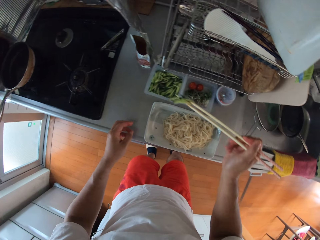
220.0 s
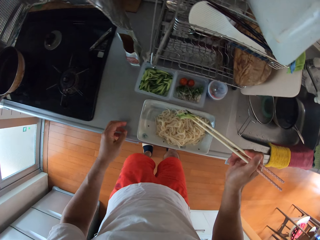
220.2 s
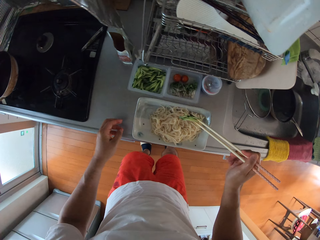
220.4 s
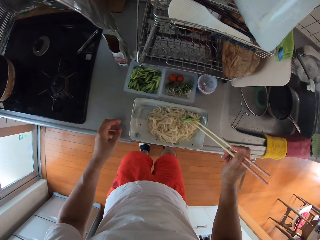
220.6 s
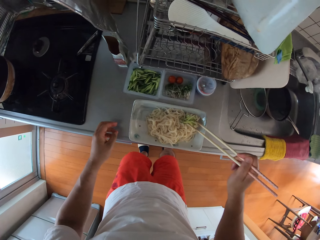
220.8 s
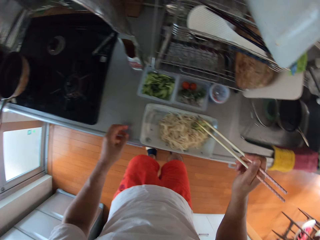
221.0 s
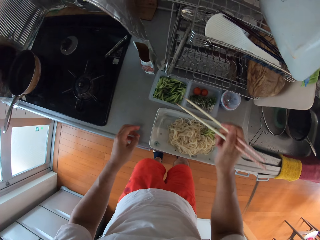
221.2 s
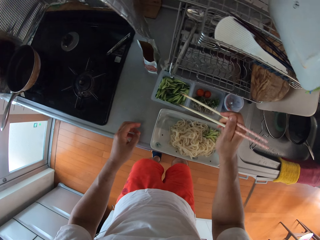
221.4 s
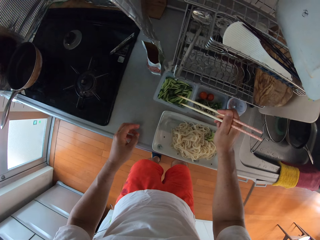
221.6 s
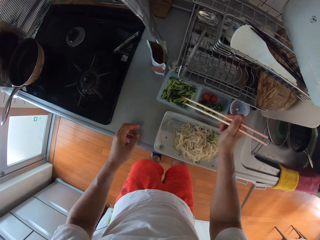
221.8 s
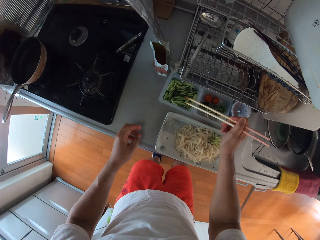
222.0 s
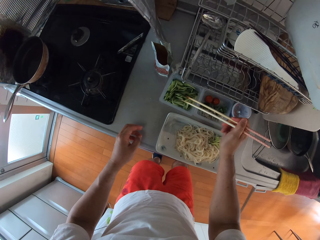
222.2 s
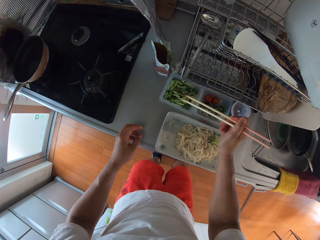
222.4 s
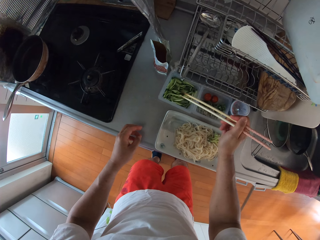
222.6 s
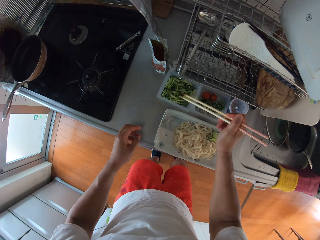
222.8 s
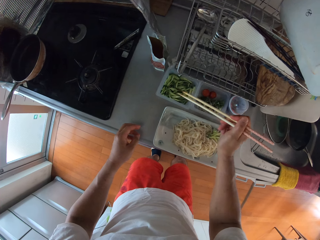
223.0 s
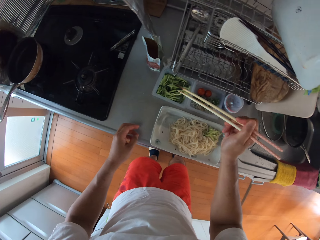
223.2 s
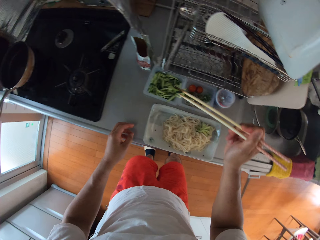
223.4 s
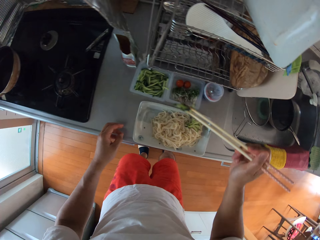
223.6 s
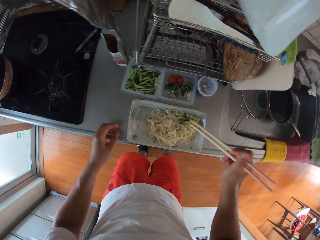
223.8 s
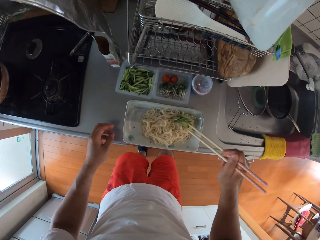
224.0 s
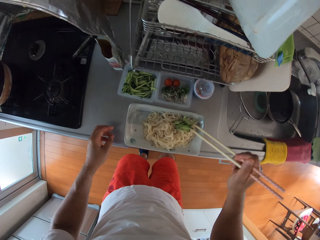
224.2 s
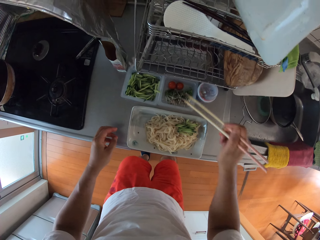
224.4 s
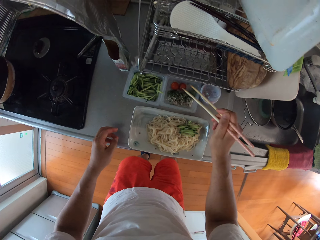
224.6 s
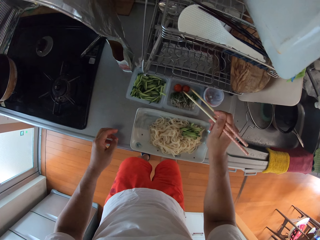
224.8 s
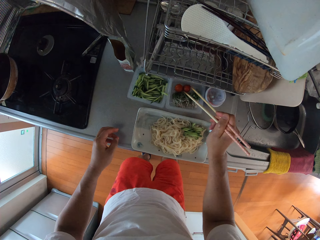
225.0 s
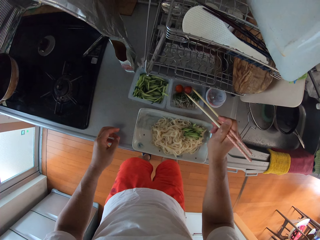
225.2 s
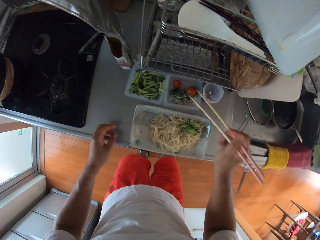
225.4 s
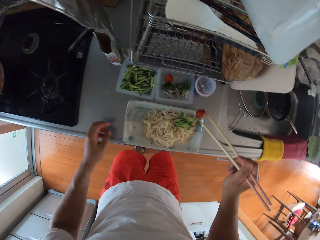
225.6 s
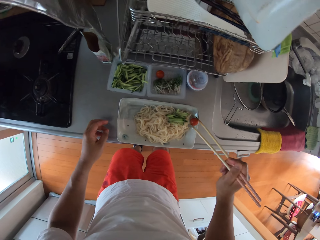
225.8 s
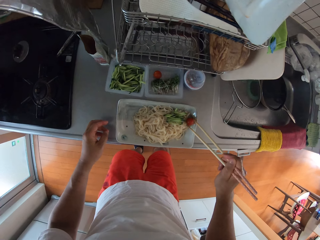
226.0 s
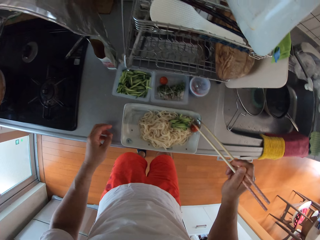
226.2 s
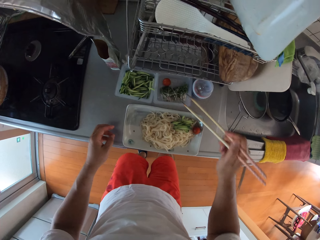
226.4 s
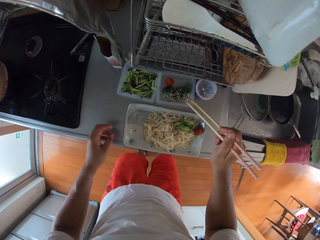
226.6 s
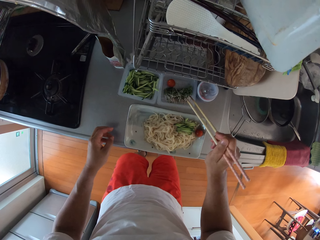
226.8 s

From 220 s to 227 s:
The camera wearer puts the vegetables on the spaghetti. They take vegetables from a plate with the chopsticks. They put the vegetables on the spaghetti. They take a radish or tomato from the plate with the chopsticks. They put the radish on the spaghetti.

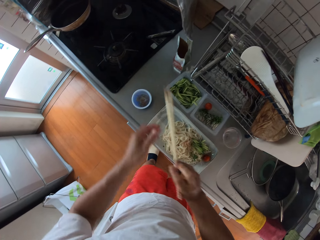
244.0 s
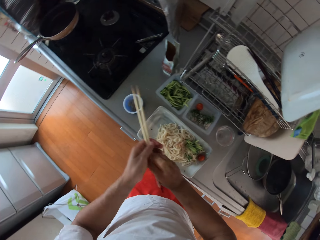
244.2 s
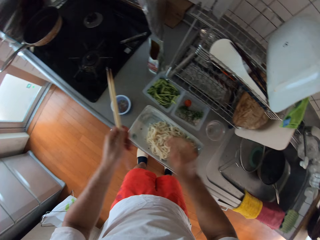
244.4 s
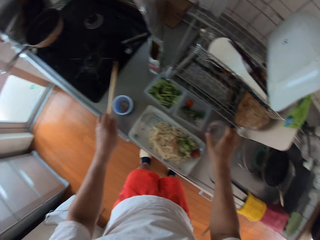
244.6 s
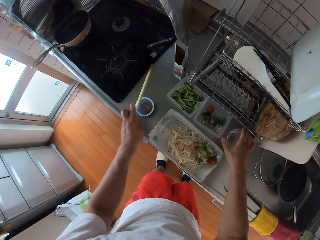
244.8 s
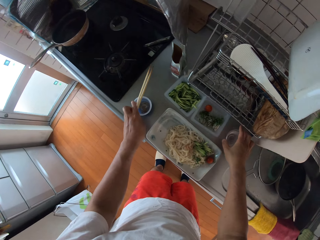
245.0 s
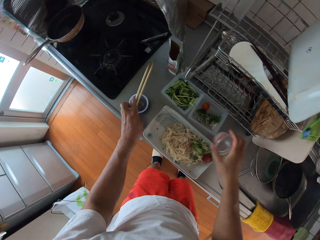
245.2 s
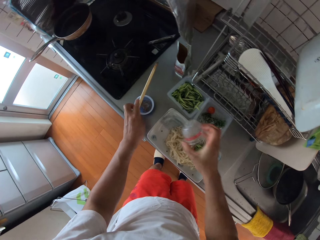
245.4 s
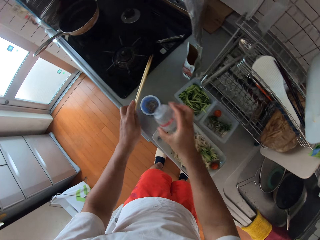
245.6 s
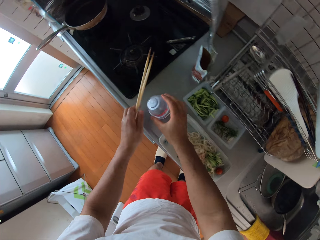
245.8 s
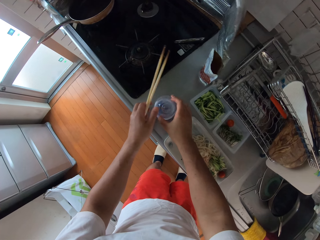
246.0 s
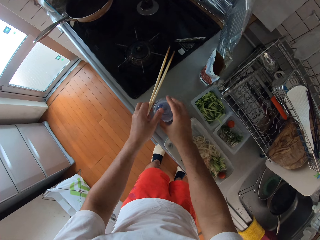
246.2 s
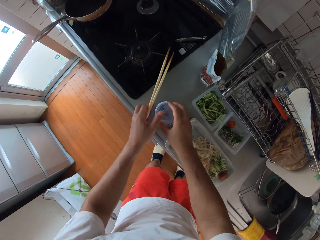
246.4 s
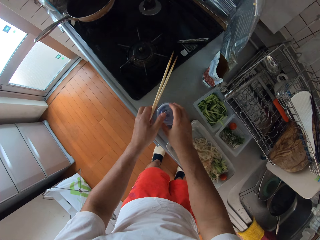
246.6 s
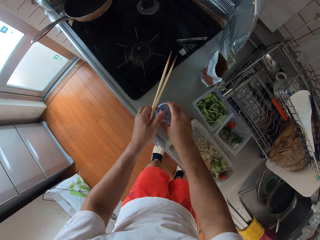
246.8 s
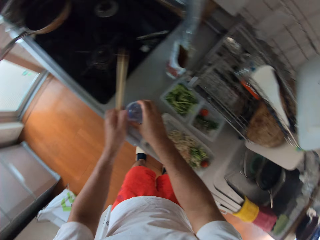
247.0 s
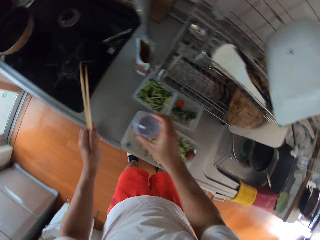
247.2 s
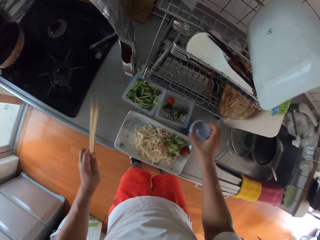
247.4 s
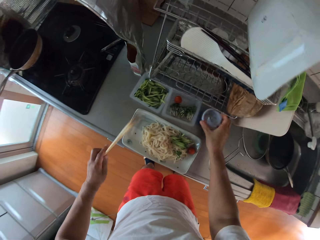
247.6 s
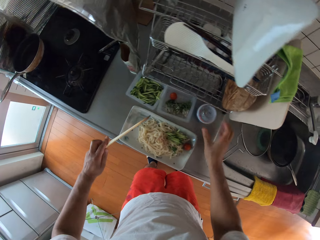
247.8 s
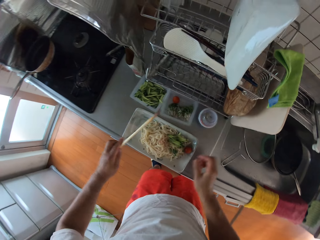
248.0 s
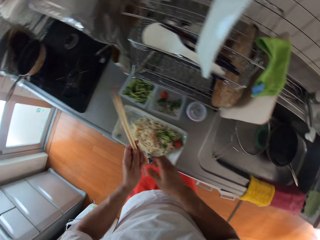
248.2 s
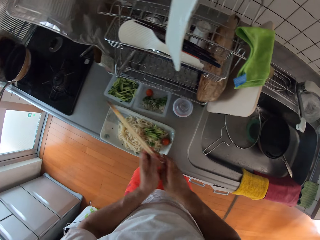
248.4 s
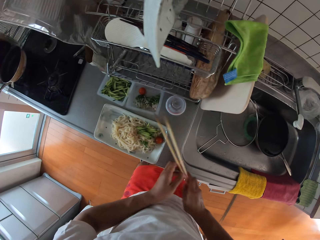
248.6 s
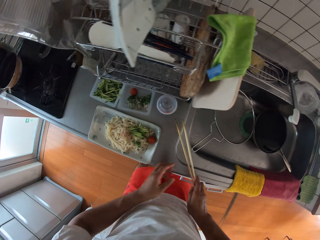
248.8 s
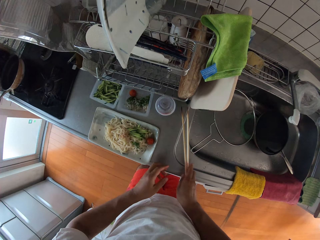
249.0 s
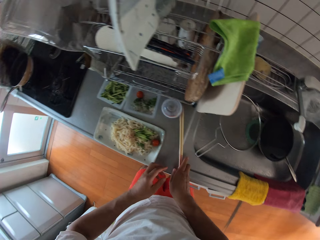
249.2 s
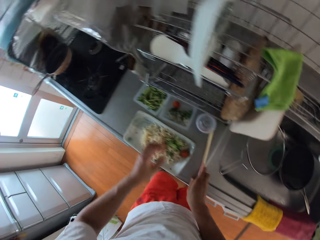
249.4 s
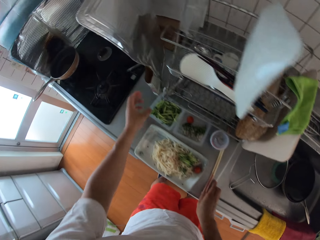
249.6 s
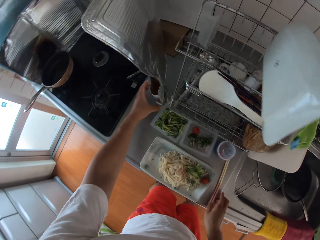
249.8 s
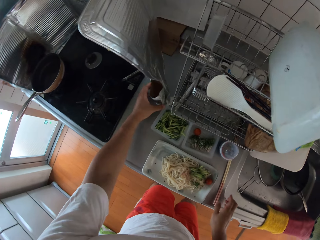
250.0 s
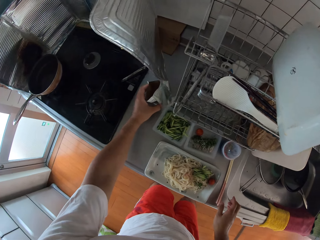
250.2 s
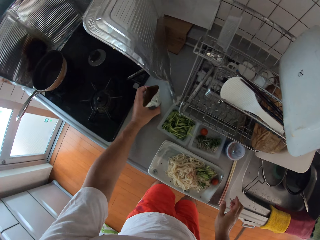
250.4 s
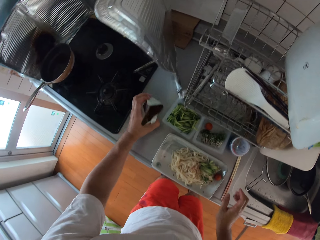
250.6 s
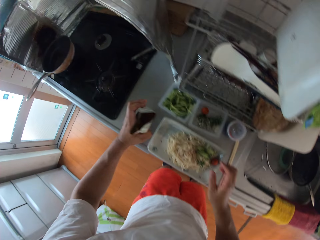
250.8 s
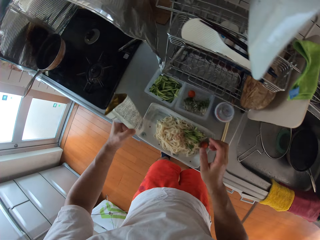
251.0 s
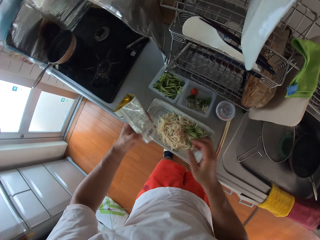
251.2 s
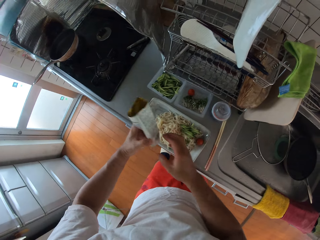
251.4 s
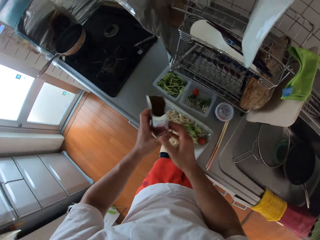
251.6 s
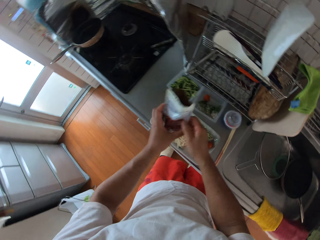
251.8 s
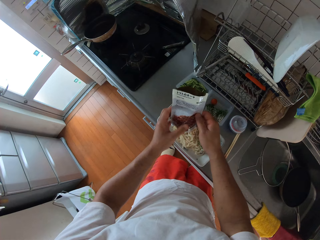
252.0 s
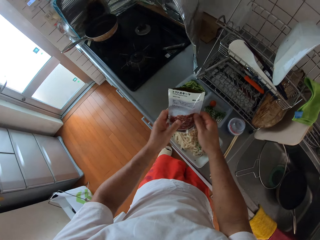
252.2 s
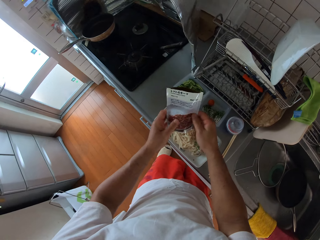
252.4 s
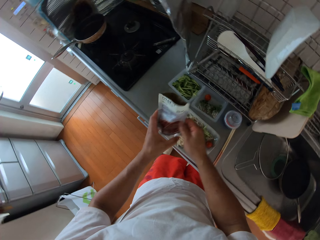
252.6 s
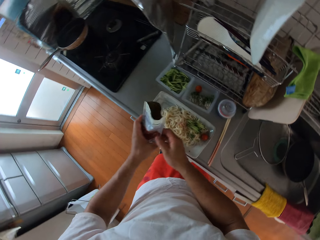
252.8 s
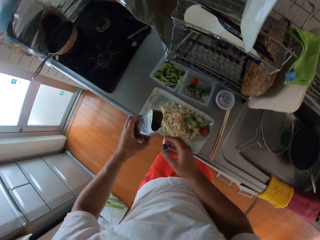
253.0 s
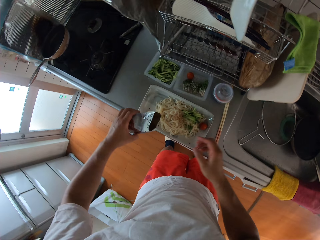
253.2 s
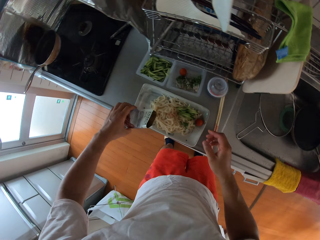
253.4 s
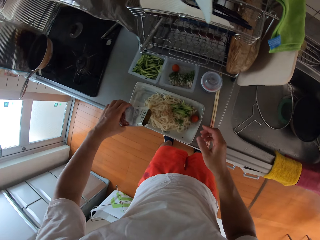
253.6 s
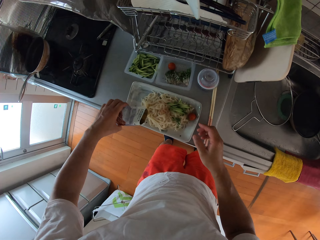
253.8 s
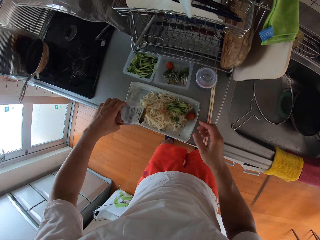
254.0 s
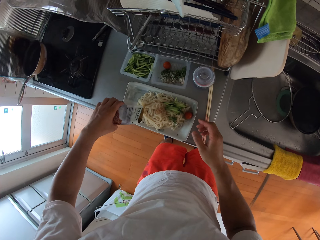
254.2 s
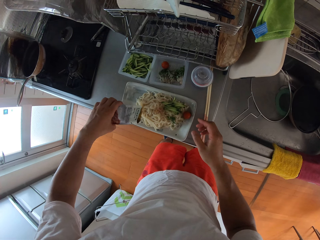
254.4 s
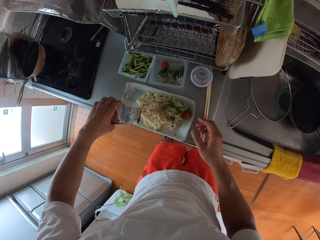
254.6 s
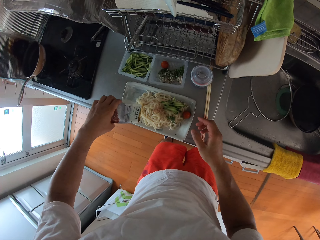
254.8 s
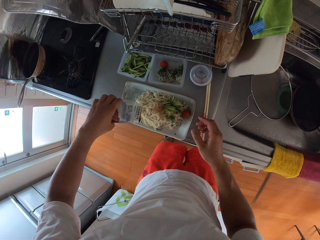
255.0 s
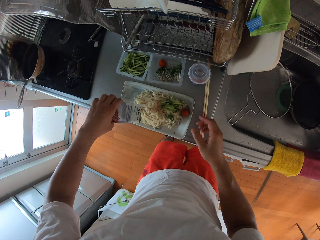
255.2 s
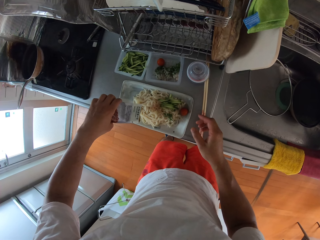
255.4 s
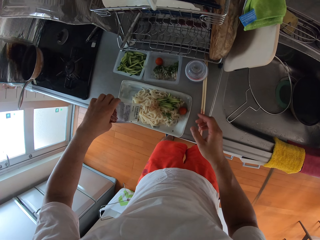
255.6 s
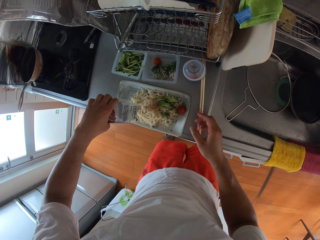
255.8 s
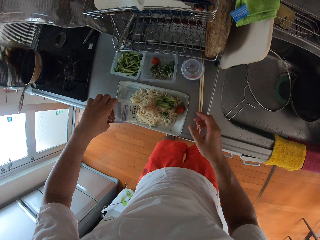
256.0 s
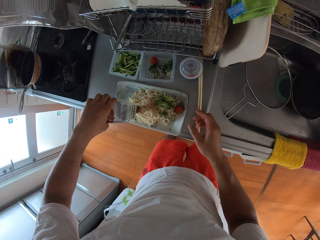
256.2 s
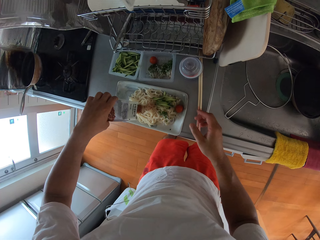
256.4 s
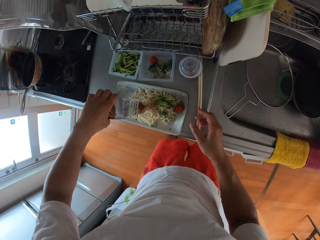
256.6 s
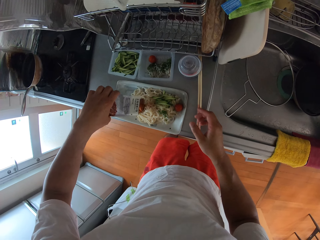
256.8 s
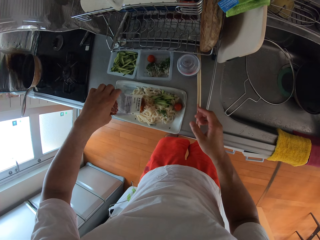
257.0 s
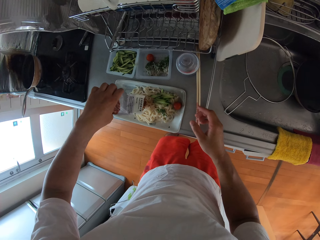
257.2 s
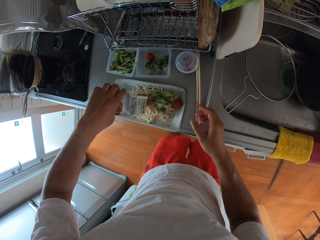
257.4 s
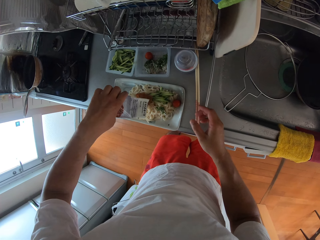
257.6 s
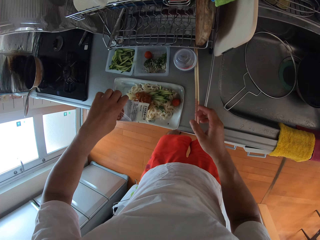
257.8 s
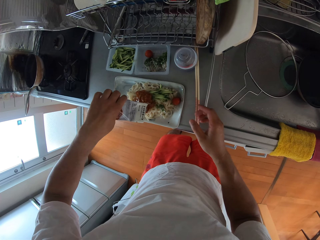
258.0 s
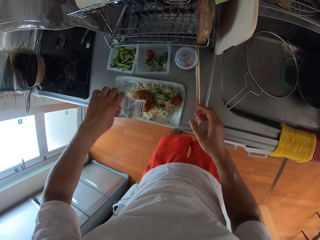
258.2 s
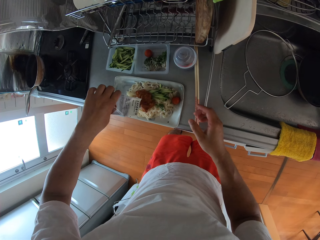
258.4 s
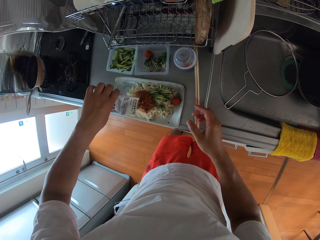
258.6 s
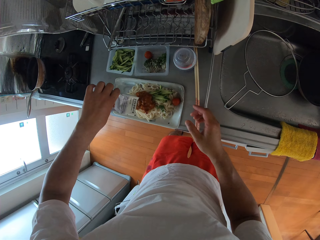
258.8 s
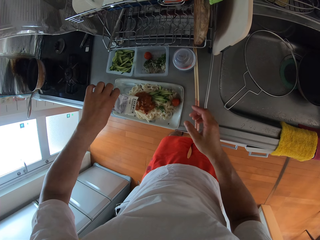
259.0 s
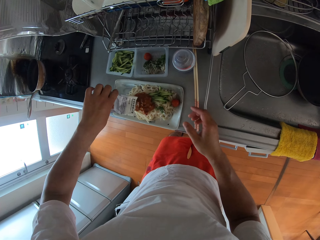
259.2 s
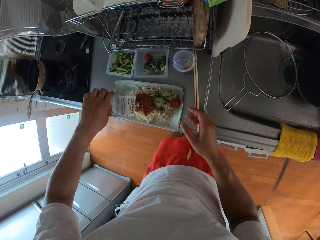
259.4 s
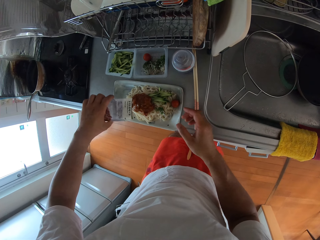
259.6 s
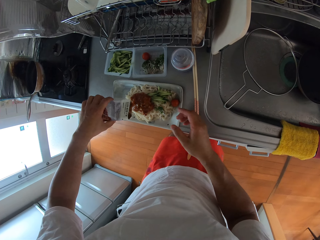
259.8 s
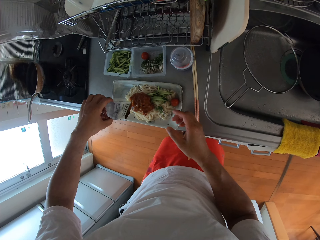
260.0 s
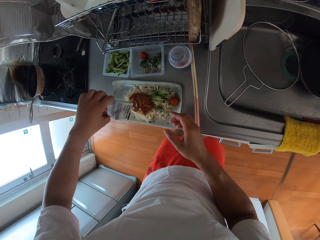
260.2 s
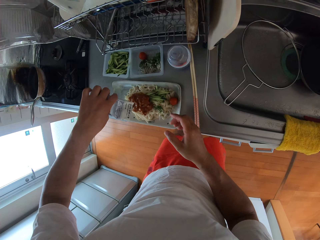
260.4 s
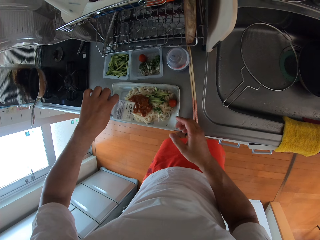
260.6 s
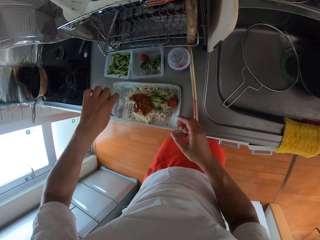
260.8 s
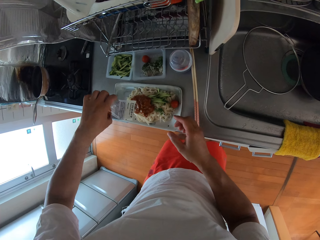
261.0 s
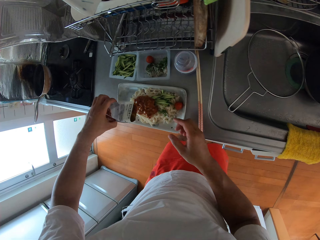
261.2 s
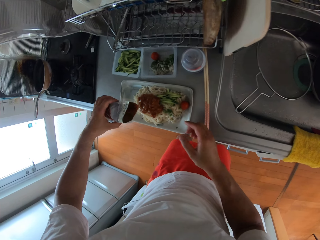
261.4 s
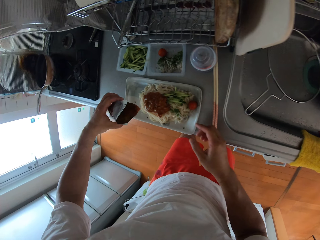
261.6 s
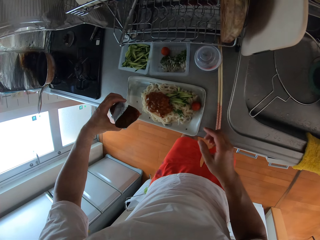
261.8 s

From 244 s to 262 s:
The camera wearer drops the container on the table. They pick the cover of the container on the table. They cover the container. They move the container on the table. They drop the chopsticks on the table. They pick up a sachet of tomato sauce on the table. They pour the tomato sauce on the spaghetti.
